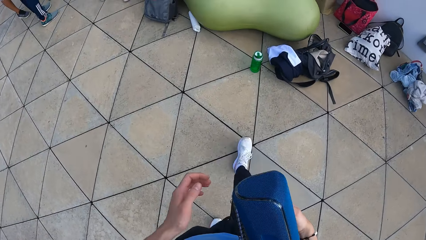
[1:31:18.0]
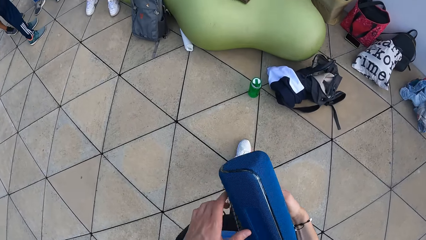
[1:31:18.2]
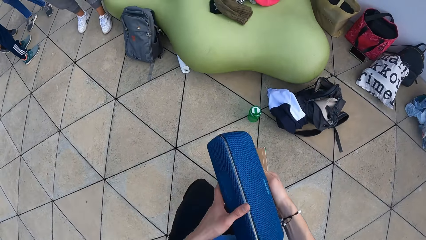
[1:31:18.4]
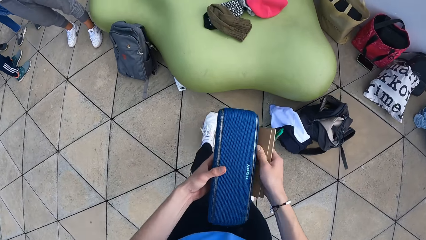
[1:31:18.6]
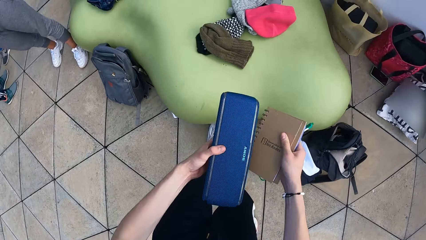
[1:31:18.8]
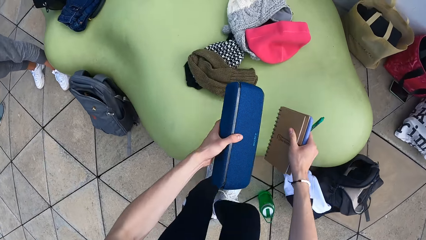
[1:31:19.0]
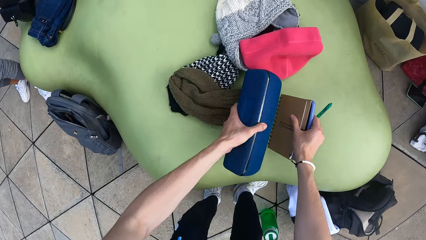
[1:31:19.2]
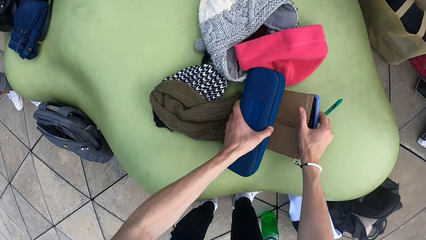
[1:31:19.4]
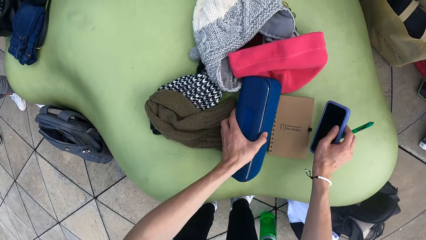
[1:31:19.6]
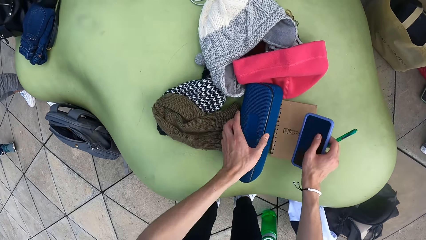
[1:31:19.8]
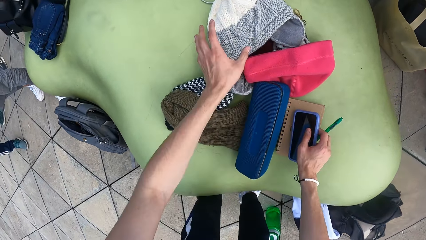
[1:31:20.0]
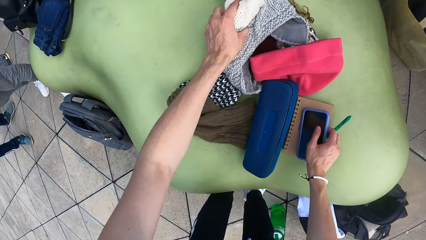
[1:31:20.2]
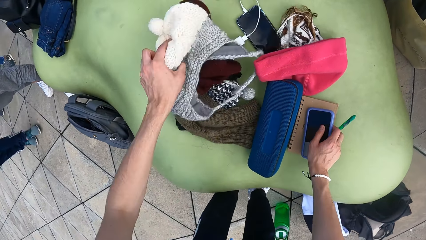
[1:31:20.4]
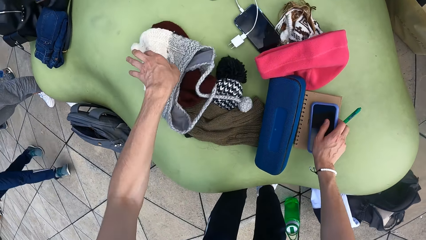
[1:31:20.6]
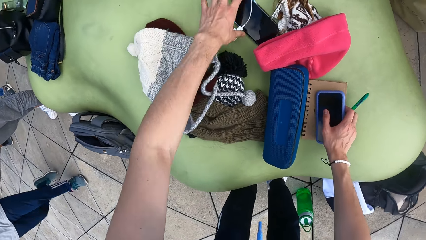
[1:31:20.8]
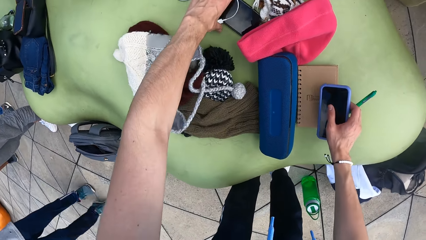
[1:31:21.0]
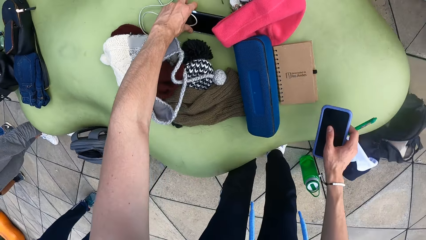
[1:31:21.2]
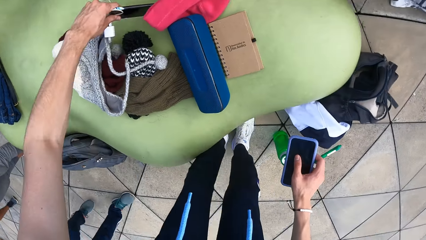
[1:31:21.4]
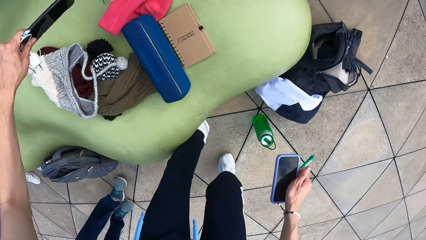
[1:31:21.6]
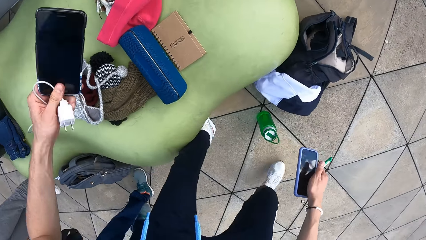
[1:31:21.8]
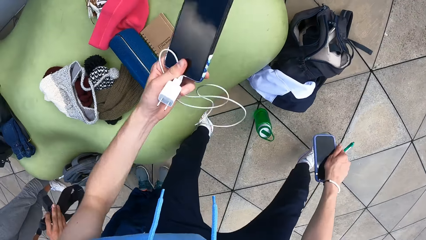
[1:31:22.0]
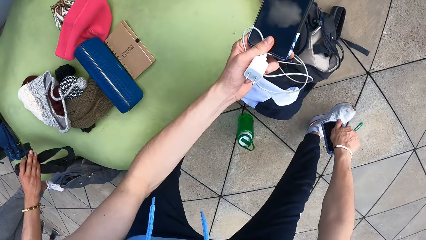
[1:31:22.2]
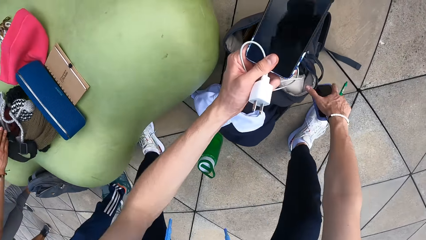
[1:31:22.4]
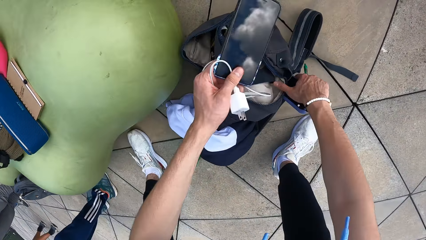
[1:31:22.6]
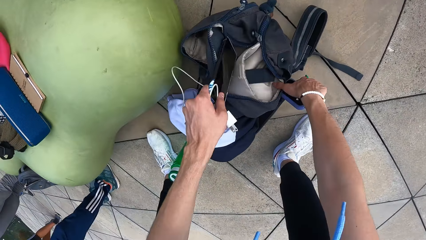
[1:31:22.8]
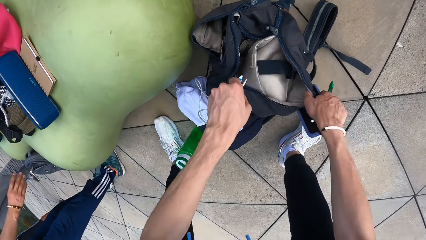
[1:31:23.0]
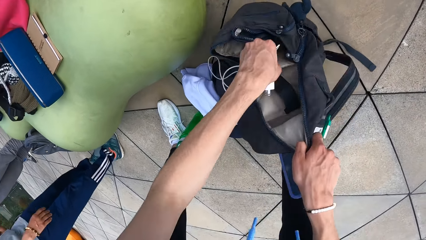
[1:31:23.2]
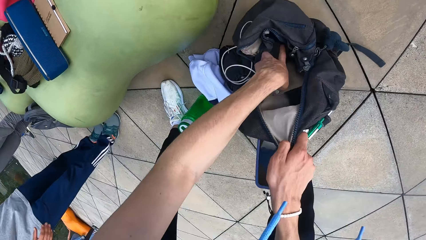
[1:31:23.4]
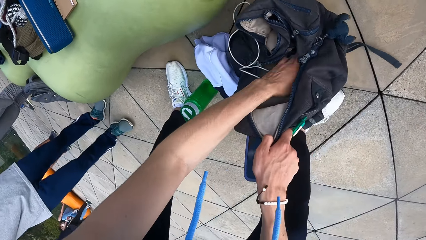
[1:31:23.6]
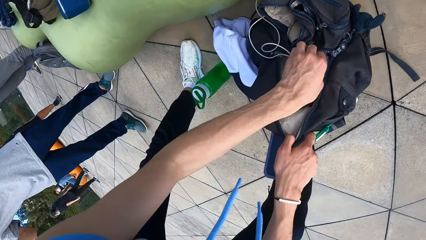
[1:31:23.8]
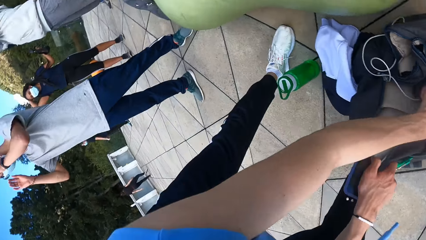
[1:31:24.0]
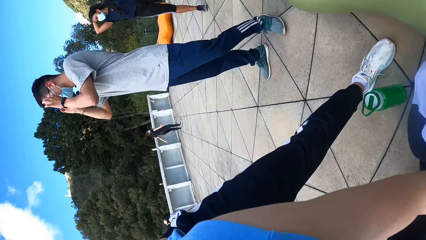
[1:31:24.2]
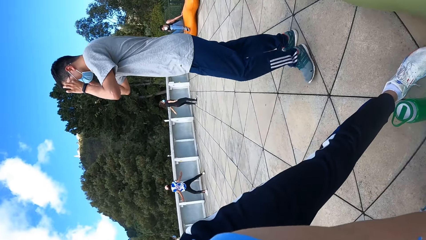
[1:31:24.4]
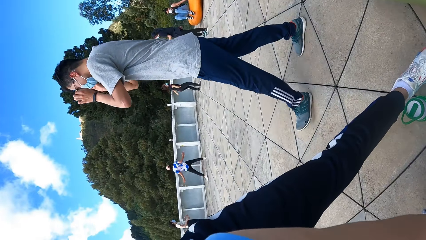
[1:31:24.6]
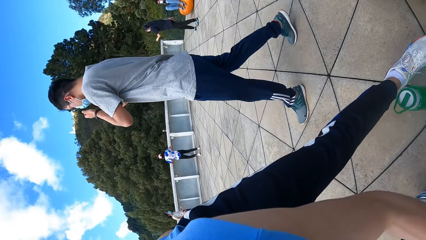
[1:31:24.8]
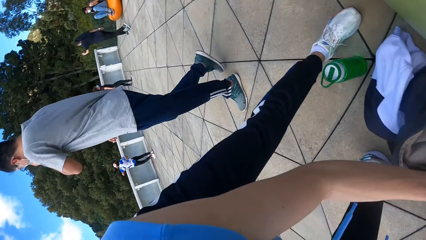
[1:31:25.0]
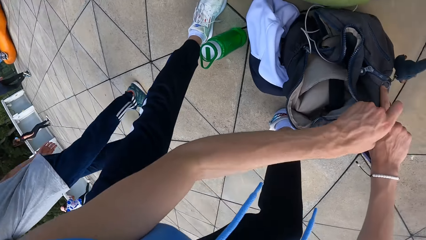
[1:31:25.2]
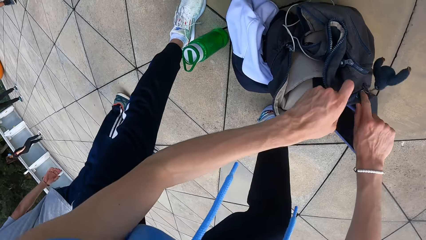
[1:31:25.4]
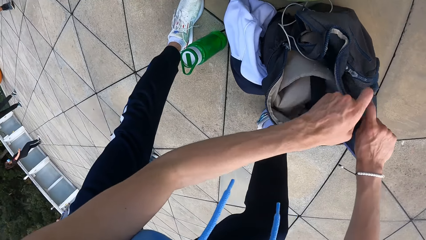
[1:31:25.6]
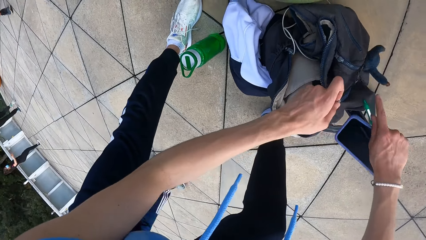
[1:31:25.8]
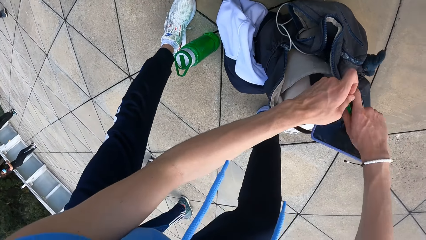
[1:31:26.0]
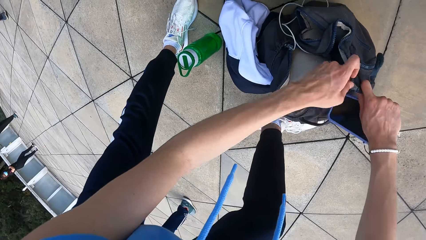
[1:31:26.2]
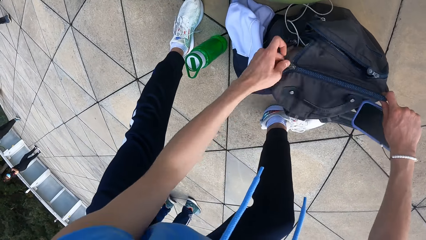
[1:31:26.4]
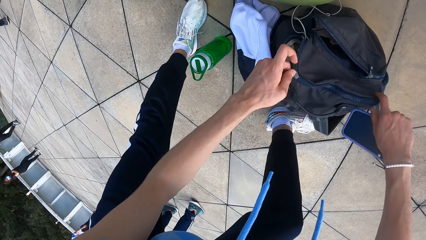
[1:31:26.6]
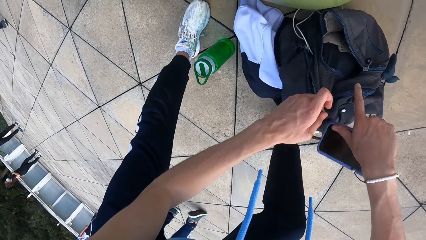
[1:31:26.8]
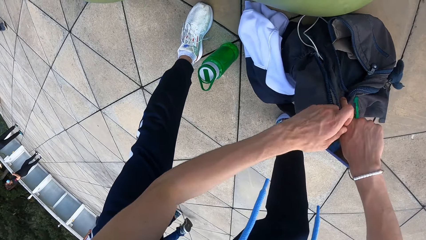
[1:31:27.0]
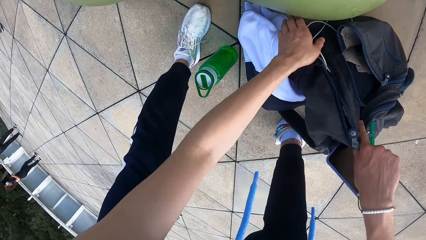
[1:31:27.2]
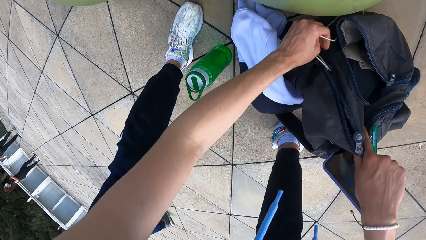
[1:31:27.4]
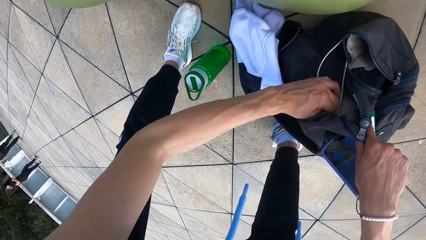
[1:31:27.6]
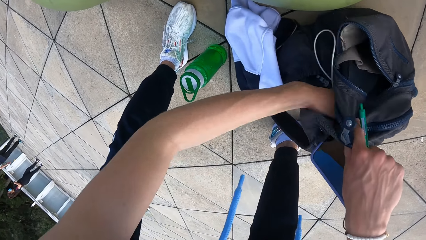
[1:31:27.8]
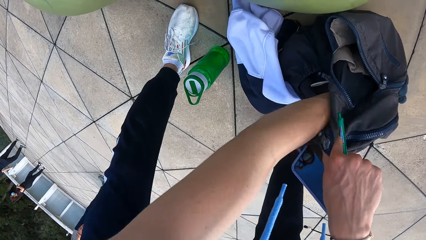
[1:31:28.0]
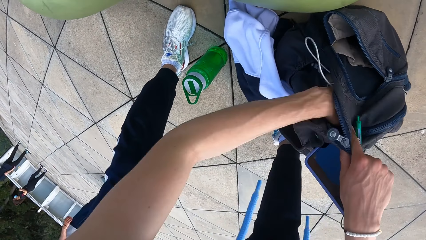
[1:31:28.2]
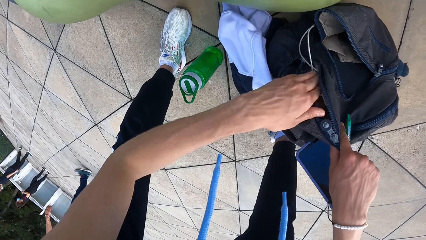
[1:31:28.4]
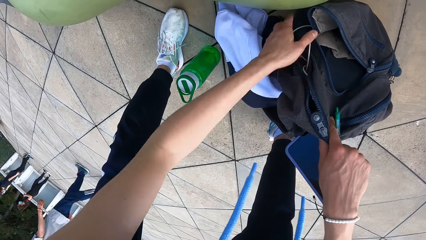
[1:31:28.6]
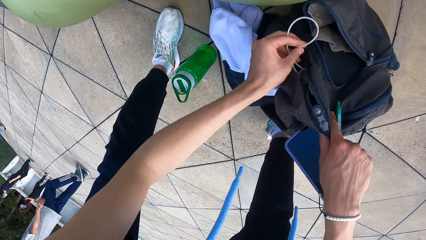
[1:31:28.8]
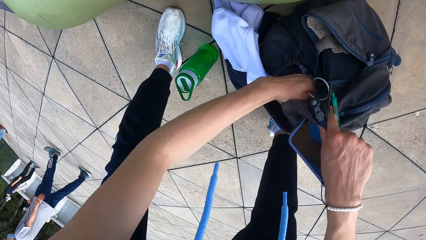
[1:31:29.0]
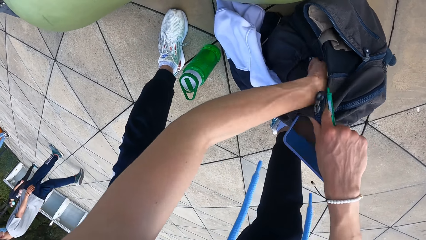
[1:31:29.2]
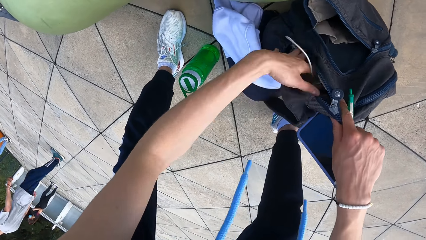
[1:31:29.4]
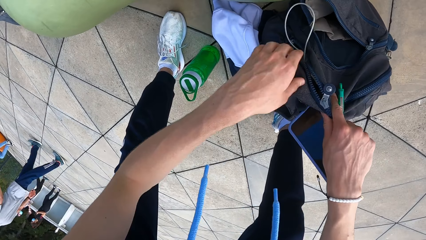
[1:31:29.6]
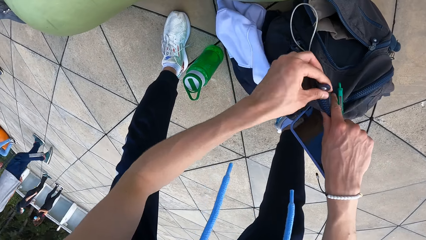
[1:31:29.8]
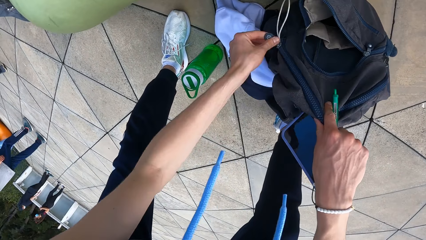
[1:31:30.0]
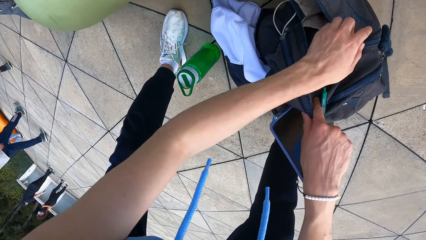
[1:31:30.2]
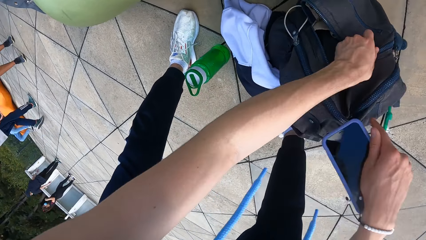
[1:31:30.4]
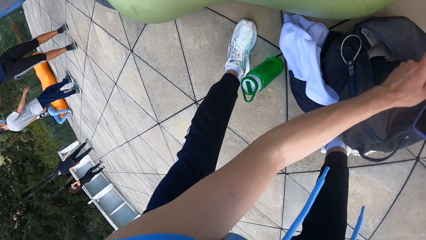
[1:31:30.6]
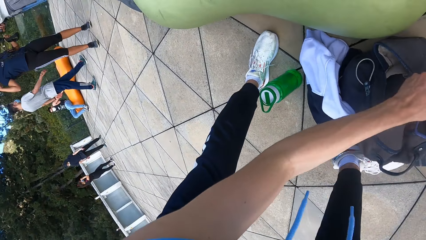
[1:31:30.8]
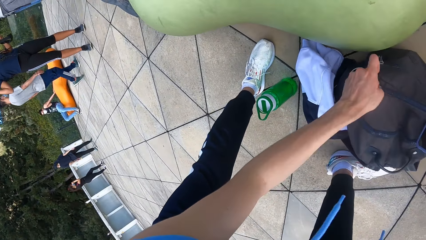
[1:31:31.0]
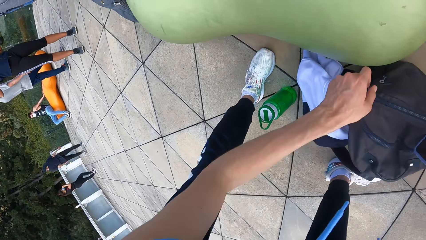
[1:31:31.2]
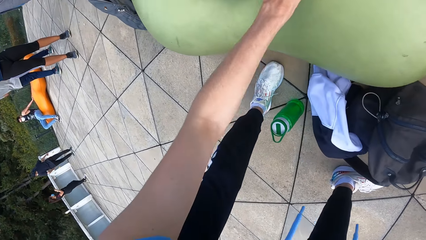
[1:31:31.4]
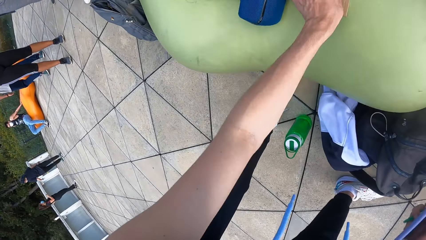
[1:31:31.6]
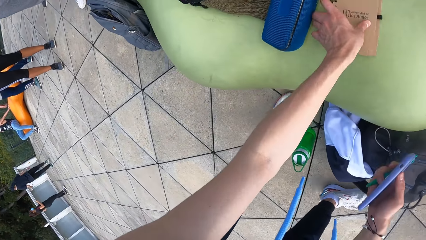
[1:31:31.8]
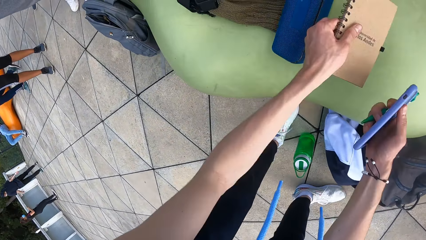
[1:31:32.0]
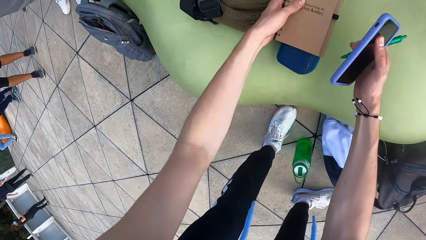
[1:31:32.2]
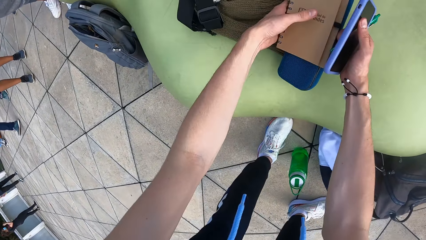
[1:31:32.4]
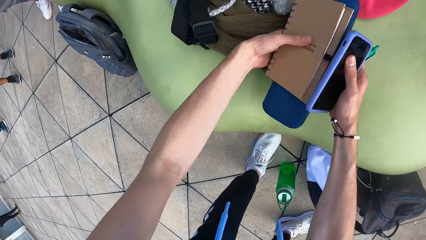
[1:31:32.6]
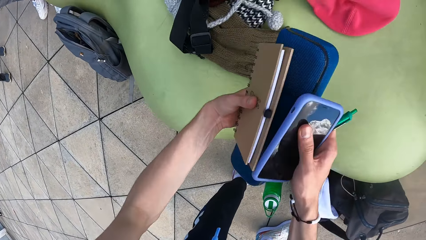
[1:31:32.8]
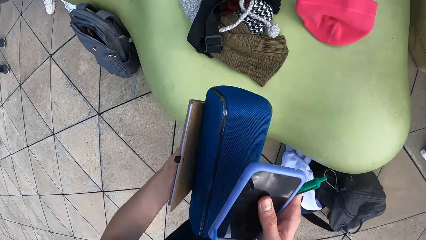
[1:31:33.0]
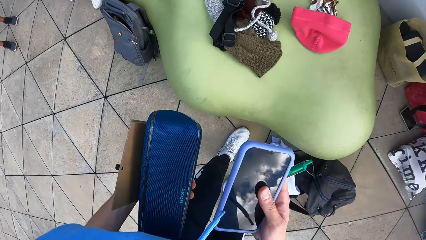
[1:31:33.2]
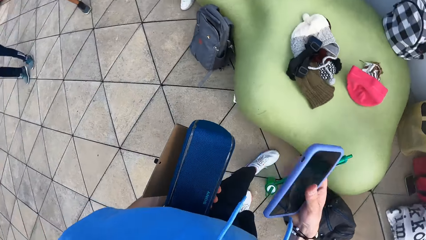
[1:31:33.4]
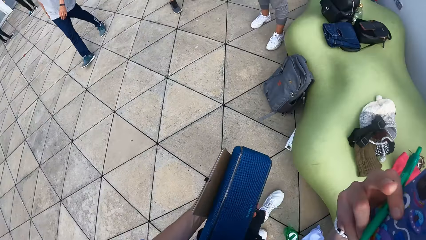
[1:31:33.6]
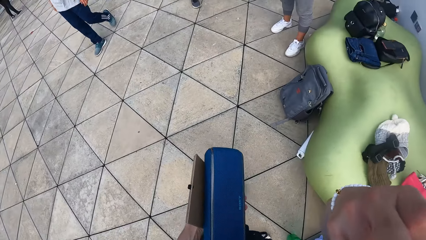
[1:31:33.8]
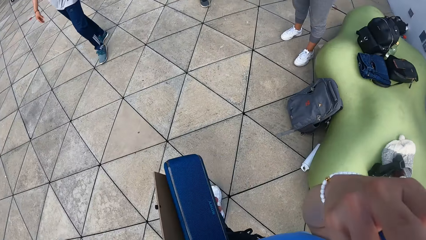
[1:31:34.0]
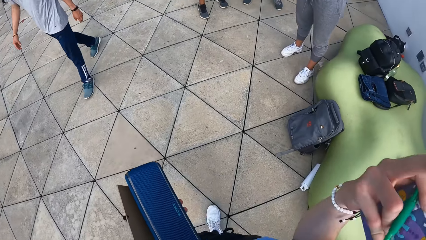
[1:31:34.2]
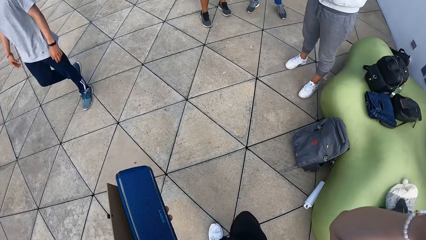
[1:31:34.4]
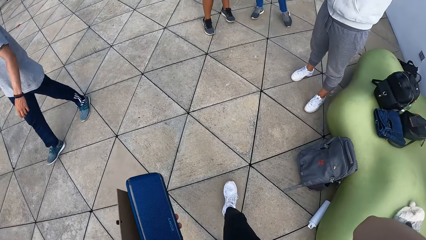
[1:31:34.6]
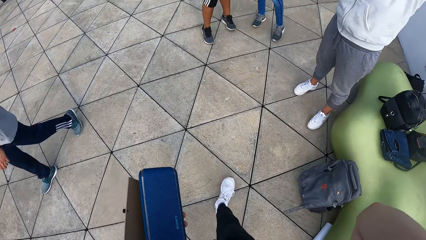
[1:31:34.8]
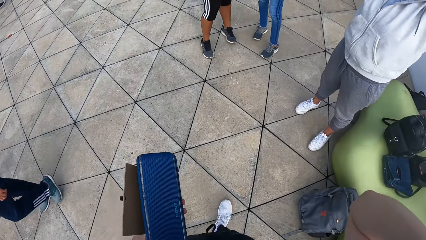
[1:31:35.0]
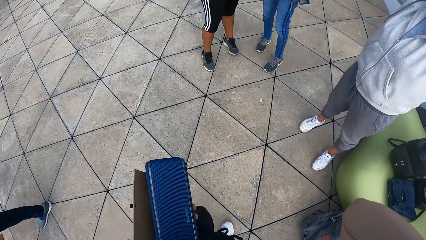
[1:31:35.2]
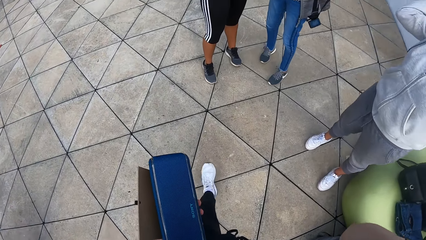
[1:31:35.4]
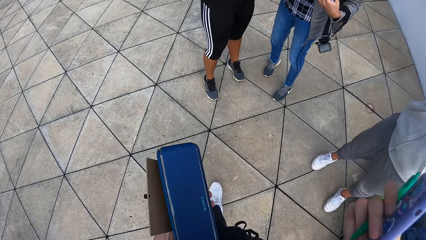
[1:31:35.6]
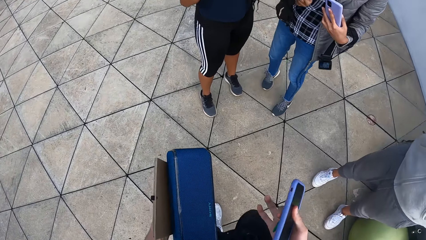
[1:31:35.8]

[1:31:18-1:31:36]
The camera wearer passes the speaker from her right hand to her left hand. She puts the speaker, the notepad and a phone in both hands on a seat. She moves a beanie hat on the seat with her left hand. She picks up the phone and a charger from the chair with her left hand. She moves a bag on the floor with her right hand, touches the bag, and puts the phone and the charger in her left hand into the bag on the floor. She zips shut the bag on the floor with both hands. She stuffs the charger cord into the bag on the floor. She zips shut the bag on the floor with both hands. She zips shut the side pocket of the bag on the floor with both hands. She picks up the notepad and the speaker from the seat with both hands. She aligns her face with her hand. She walks on the ground.
